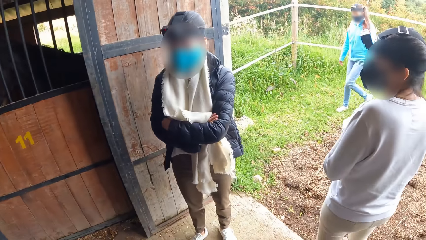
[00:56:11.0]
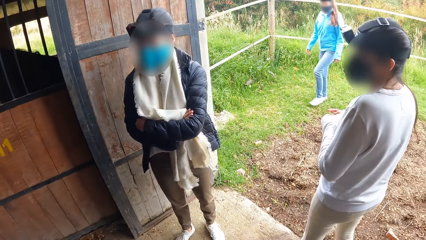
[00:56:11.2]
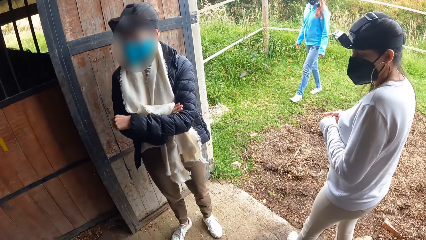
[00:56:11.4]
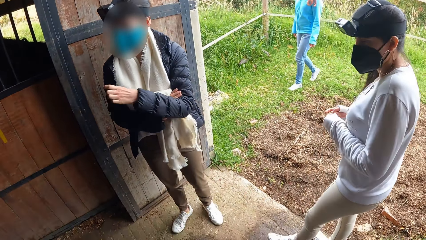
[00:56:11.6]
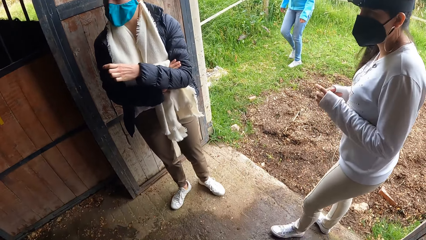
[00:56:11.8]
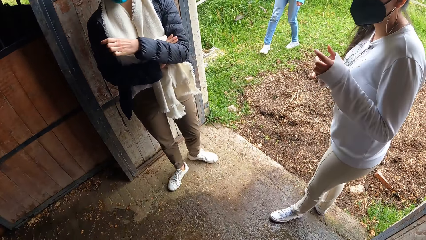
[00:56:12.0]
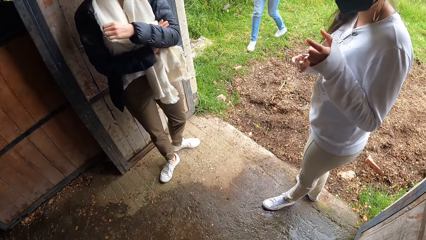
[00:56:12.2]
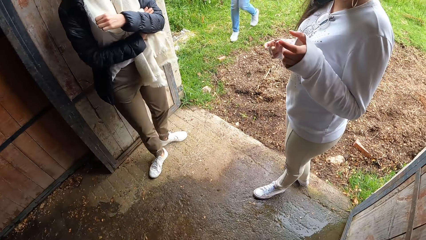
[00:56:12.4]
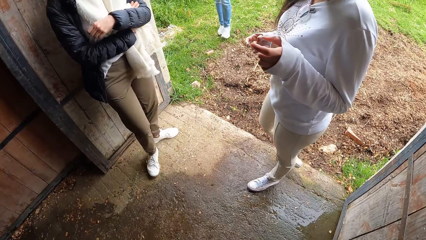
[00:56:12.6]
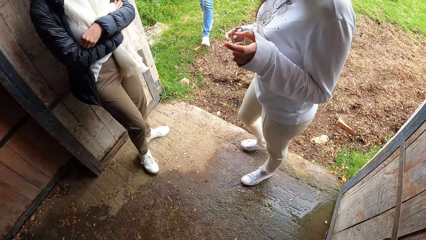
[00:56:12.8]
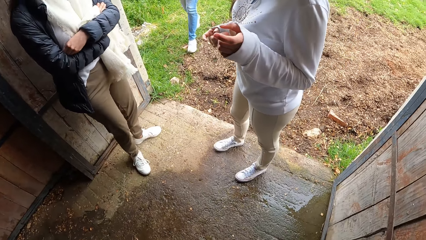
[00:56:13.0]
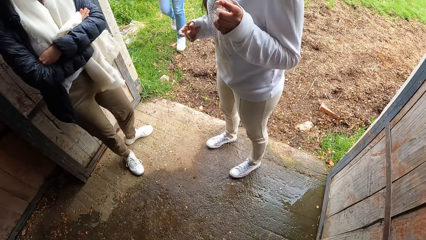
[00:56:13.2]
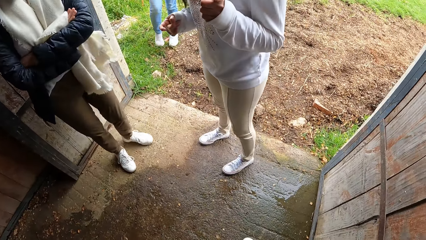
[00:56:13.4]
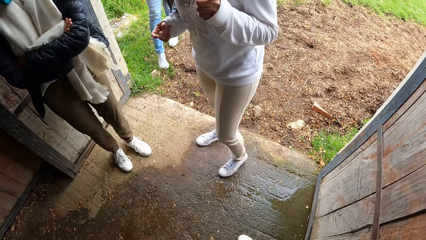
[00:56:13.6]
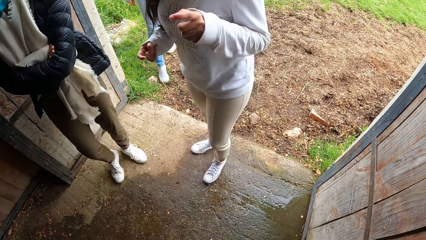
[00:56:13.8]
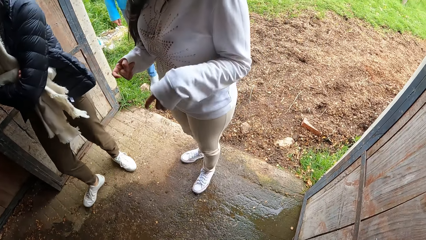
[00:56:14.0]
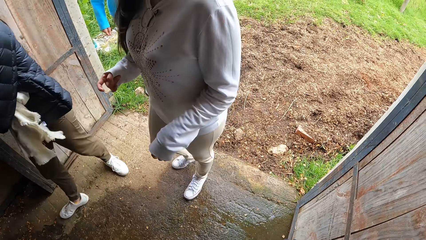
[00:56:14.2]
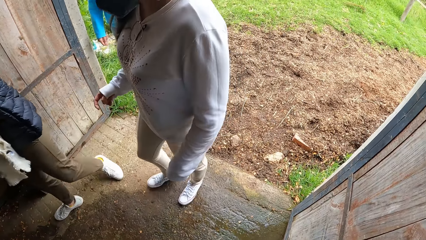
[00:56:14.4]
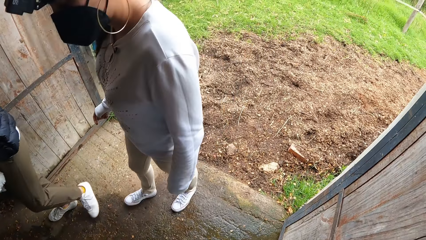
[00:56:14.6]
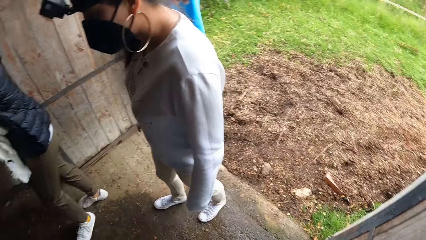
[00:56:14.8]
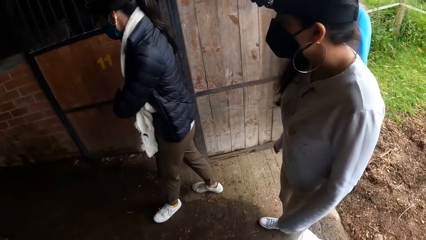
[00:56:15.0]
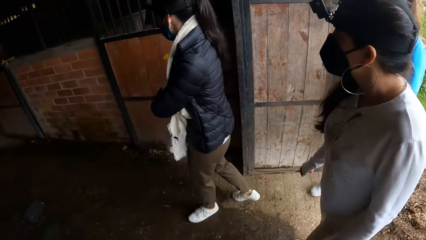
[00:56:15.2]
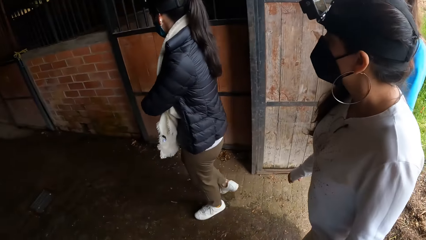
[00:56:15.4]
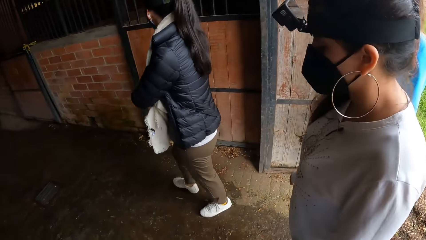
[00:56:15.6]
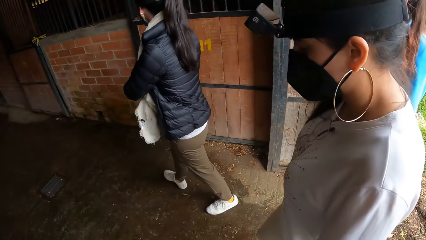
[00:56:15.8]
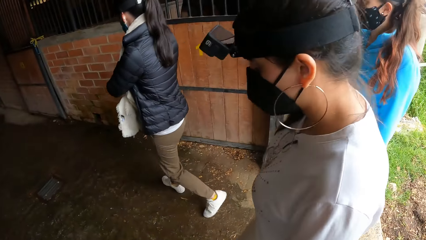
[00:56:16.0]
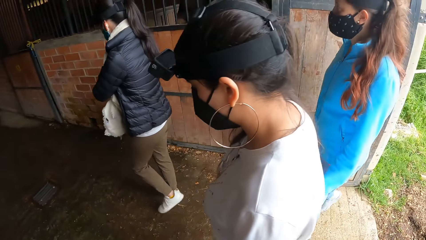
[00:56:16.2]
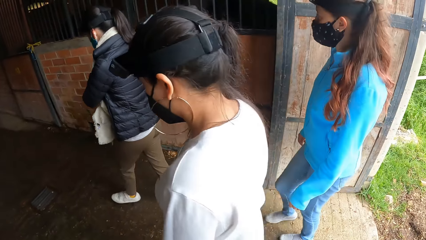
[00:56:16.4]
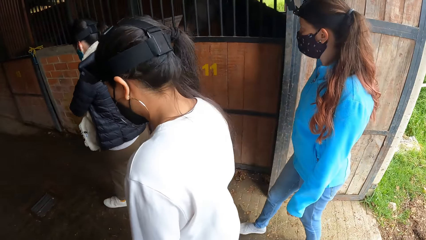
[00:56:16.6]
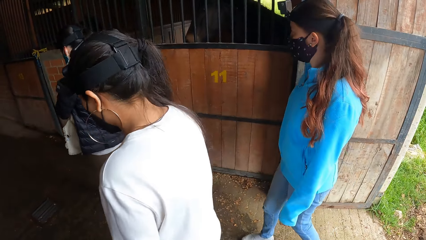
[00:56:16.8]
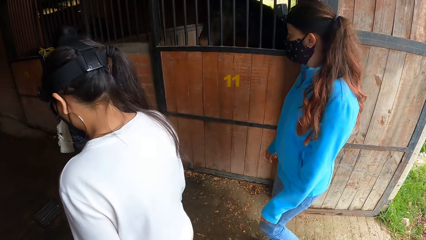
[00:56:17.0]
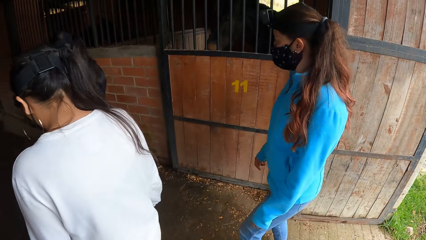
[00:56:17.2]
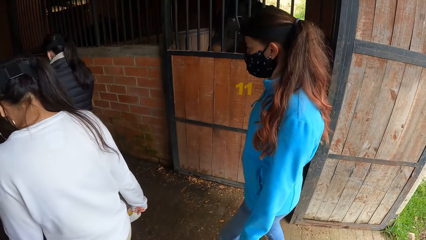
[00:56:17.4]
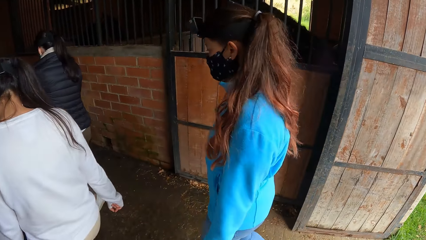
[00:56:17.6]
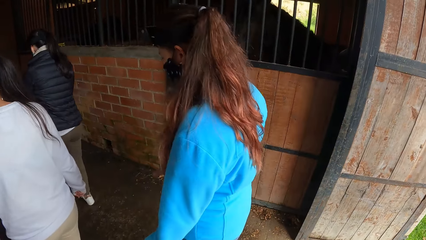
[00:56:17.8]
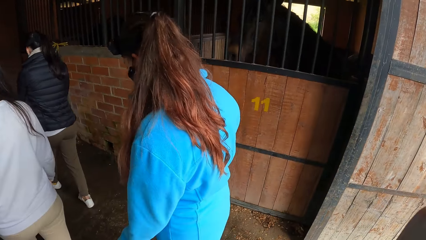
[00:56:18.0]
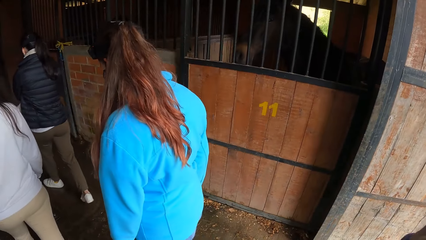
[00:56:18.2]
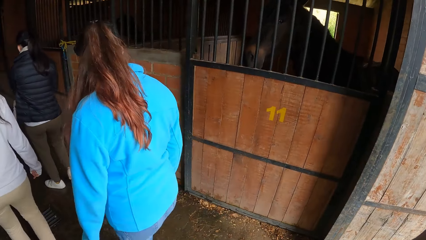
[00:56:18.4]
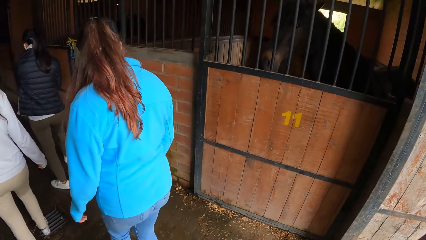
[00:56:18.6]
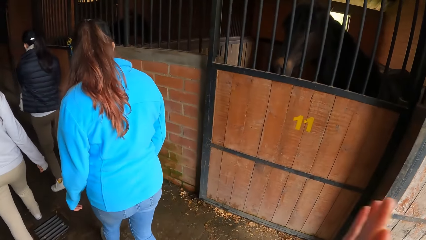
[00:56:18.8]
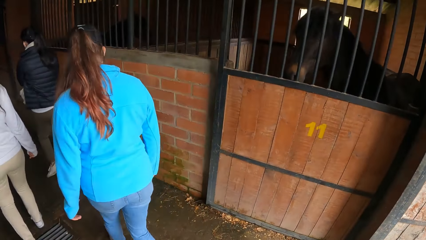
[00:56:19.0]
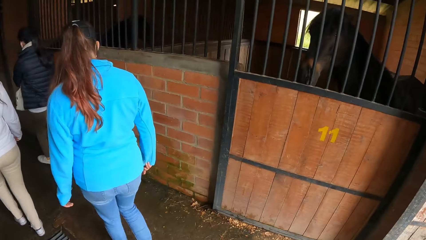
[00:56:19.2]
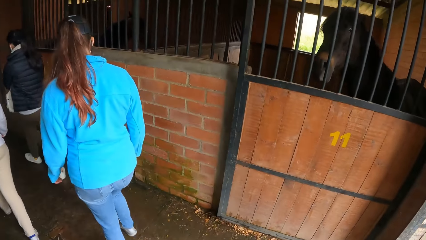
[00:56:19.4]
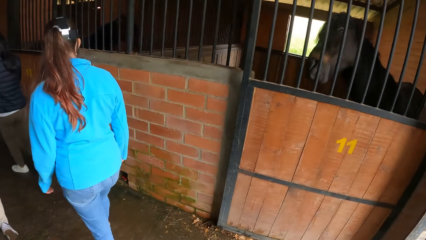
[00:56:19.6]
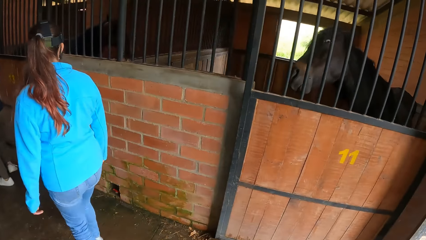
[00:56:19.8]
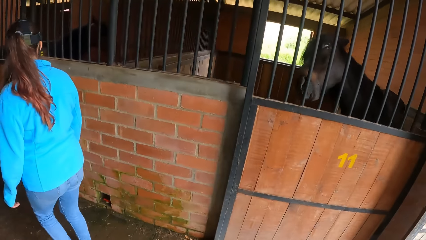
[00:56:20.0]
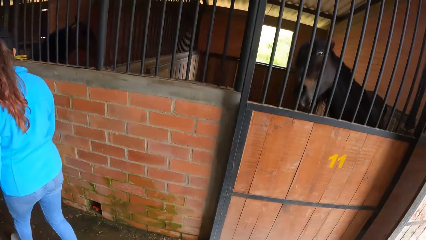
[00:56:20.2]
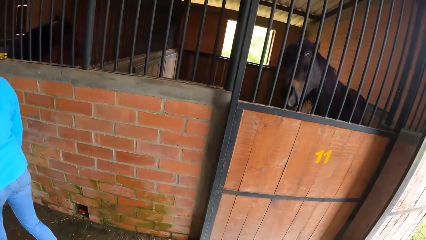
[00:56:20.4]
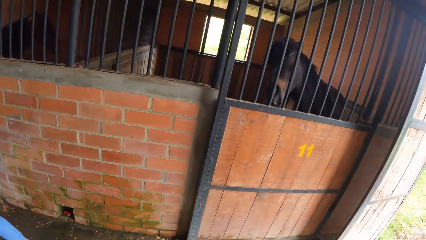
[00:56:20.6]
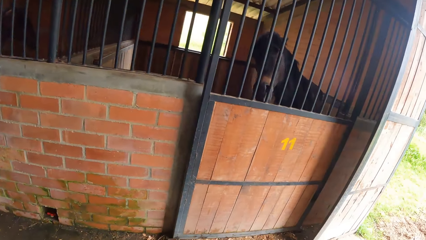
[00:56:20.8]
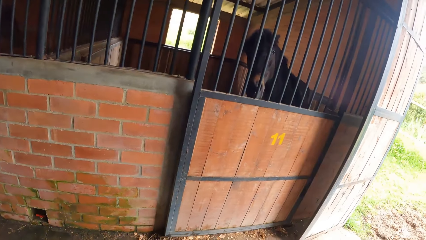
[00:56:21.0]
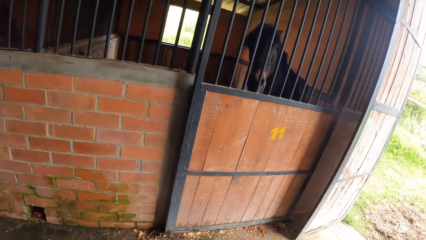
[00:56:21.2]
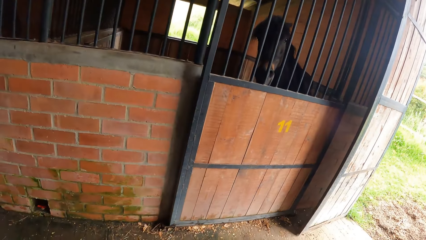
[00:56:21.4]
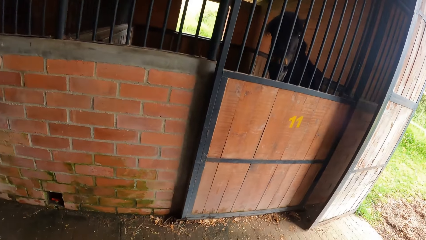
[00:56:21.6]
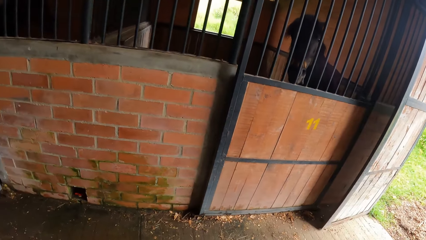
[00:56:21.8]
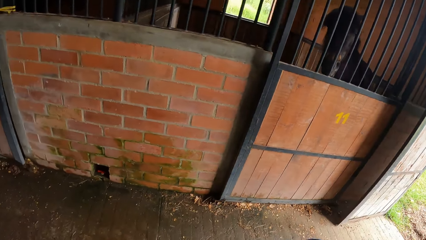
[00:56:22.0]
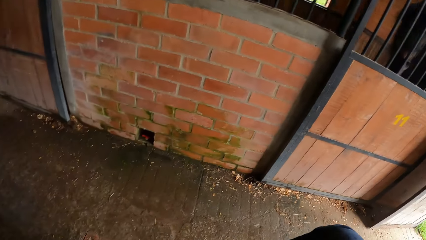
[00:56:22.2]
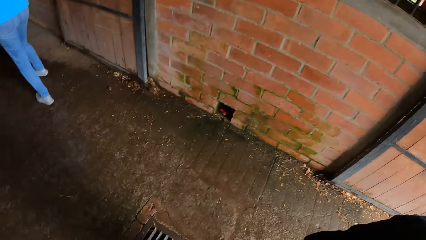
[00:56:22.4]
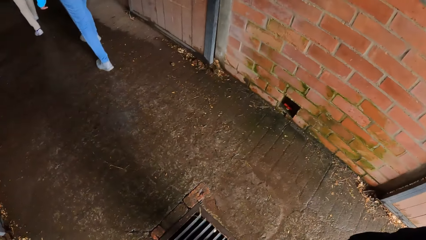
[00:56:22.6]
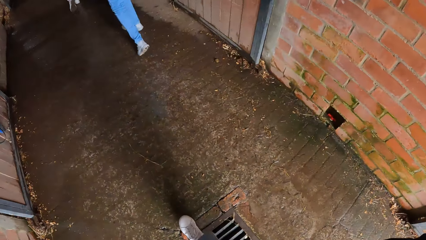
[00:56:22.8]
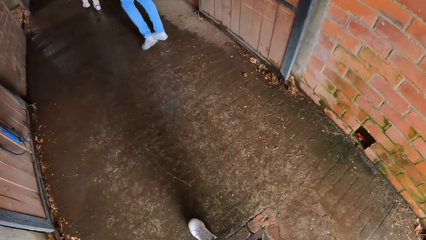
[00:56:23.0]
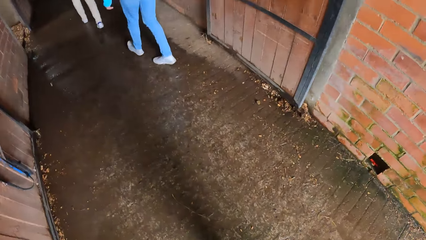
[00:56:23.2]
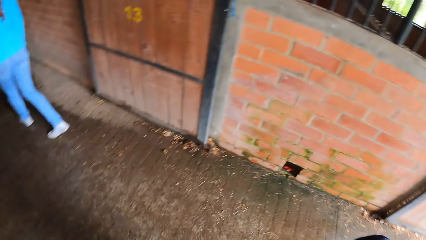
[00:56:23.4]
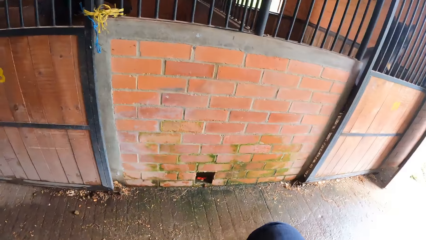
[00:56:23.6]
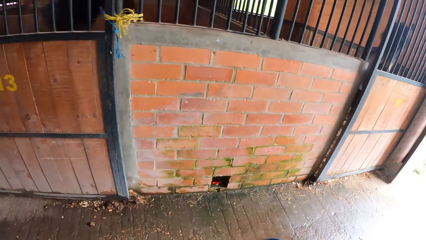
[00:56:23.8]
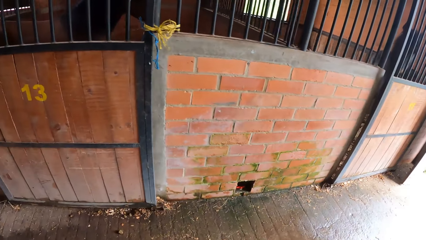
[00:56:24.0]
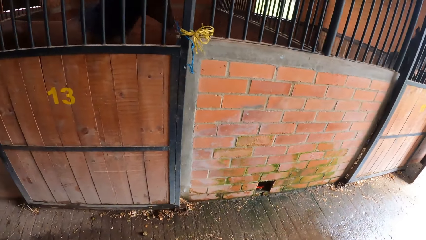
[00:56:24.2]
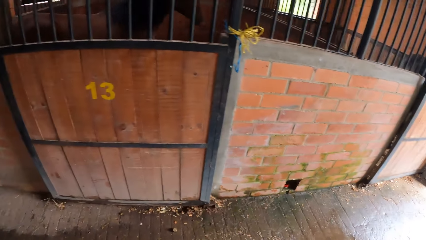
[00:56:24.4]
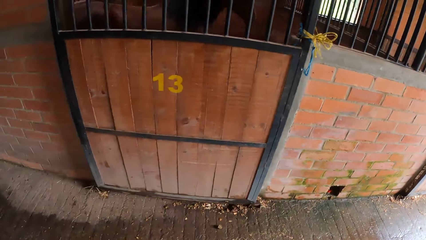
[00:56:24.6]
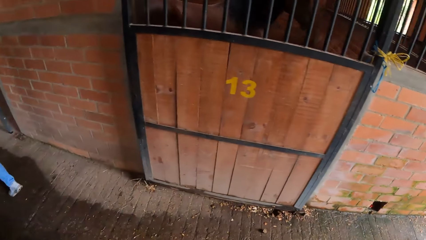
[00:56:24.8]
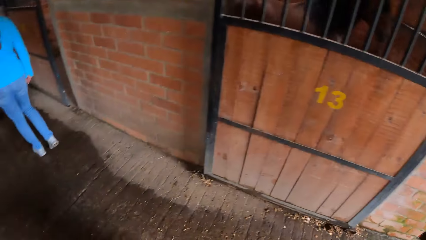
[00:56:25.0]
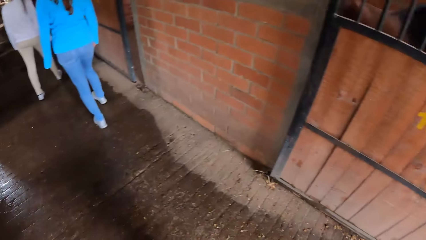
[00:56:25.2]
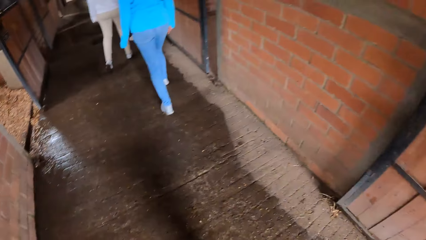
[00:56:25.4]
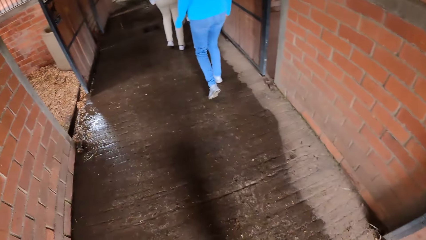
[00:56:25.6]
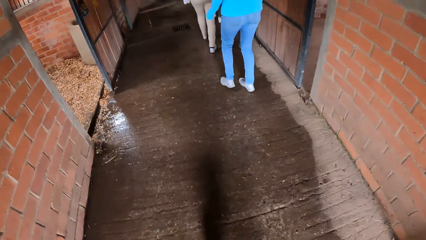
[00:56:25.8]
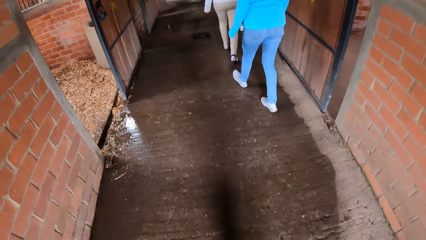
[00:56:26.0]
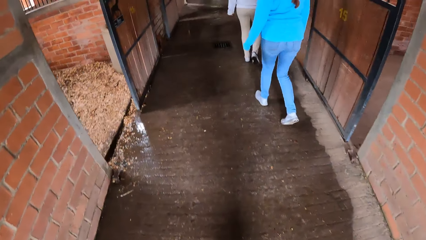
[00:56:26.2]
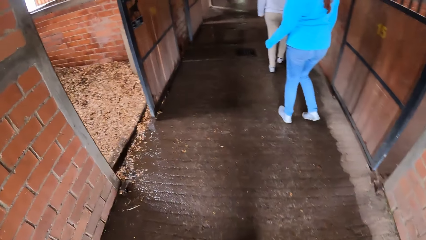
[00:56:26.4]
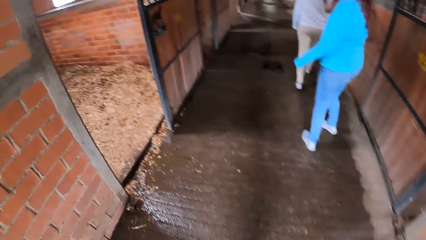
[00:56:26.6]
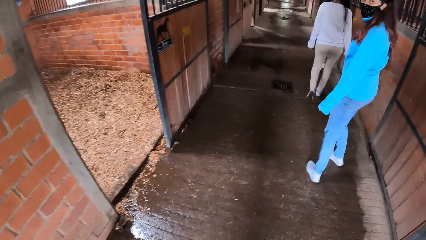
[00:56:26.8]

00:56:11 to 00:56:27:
A woman gesticulates with her left hand. A person walks across the stable. Another person walks across the stable. A third woman walks across the stable. The third woman walks into the stable. The camera wearer walks out of the stable with the women. She gesticulates with her right hand. She walks across the stable.
